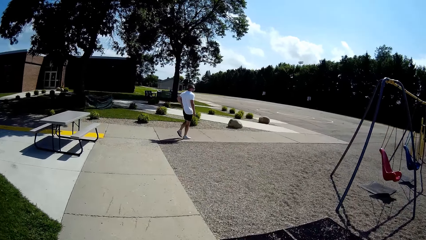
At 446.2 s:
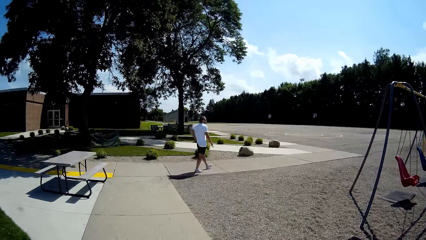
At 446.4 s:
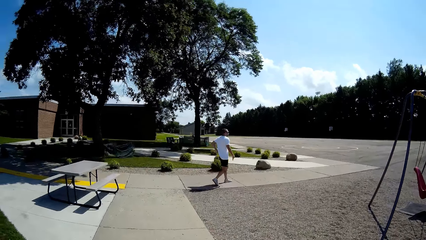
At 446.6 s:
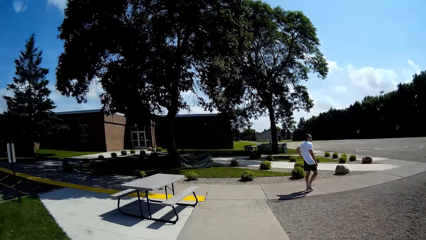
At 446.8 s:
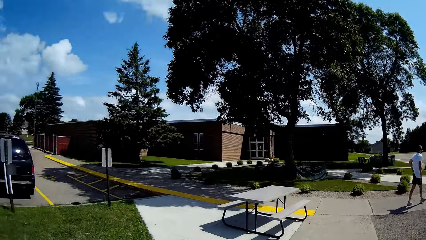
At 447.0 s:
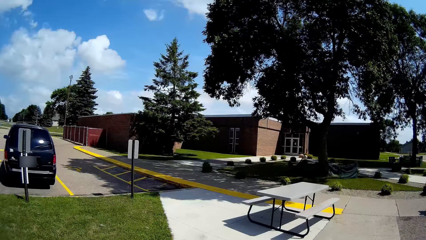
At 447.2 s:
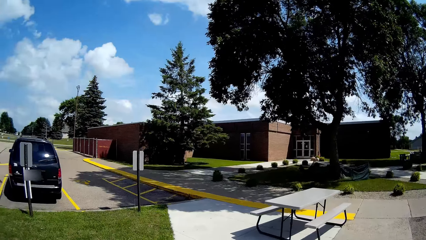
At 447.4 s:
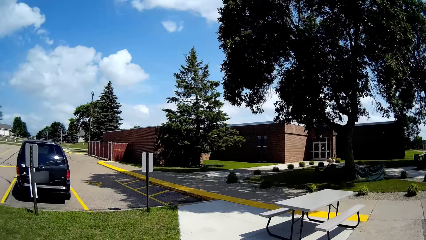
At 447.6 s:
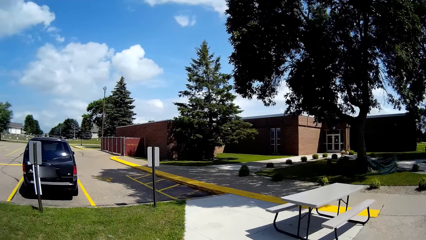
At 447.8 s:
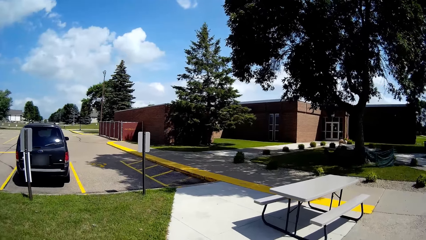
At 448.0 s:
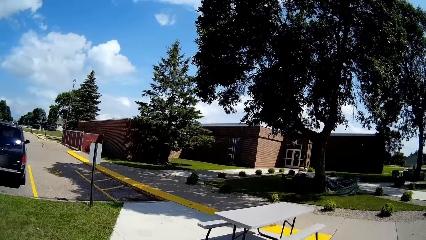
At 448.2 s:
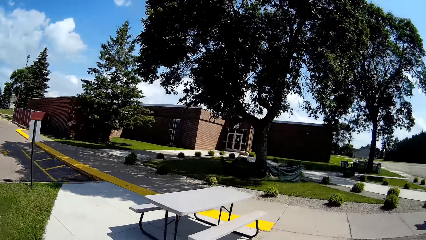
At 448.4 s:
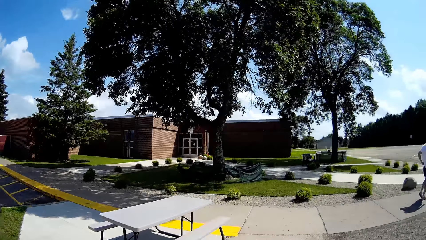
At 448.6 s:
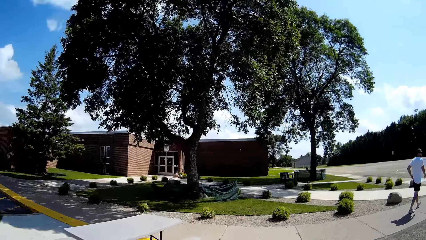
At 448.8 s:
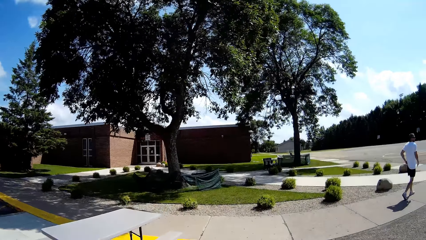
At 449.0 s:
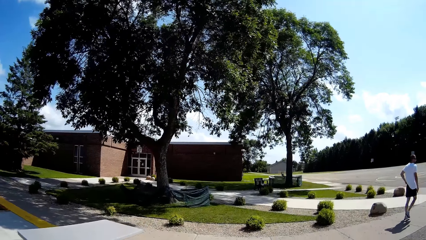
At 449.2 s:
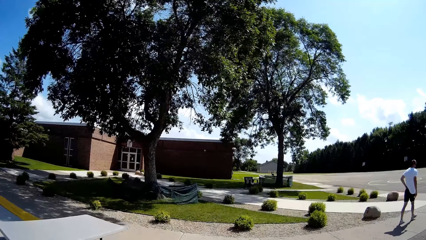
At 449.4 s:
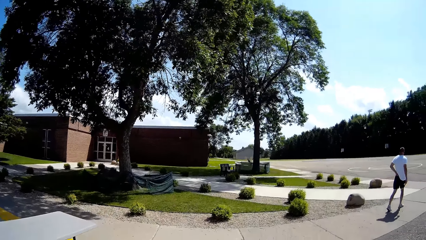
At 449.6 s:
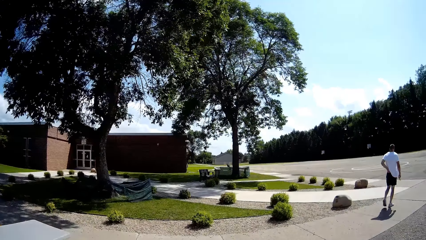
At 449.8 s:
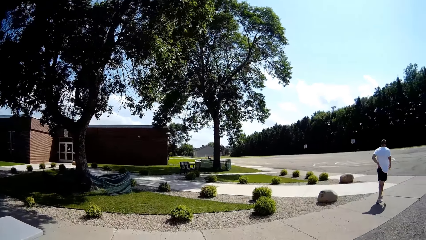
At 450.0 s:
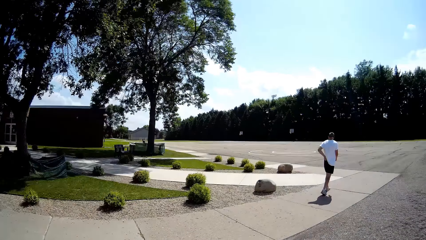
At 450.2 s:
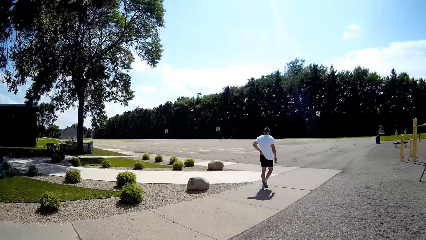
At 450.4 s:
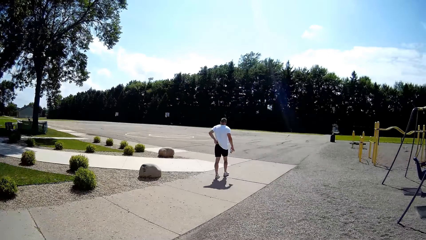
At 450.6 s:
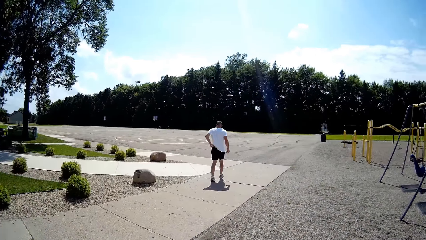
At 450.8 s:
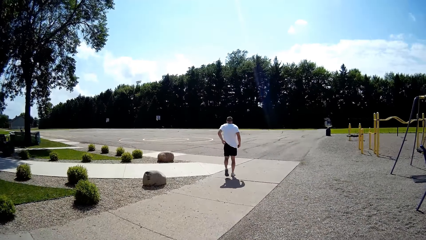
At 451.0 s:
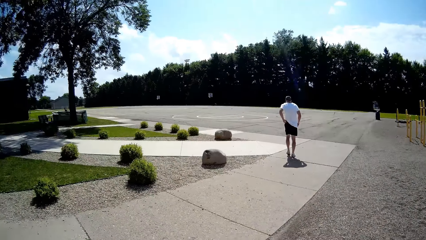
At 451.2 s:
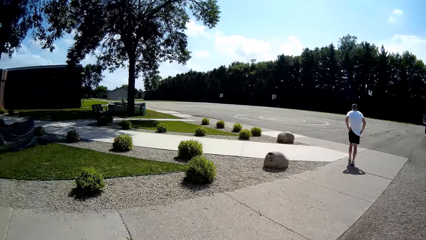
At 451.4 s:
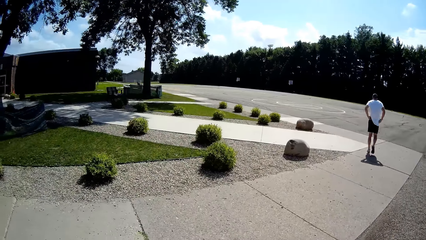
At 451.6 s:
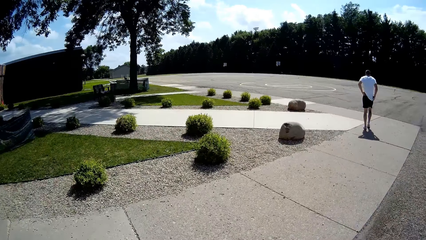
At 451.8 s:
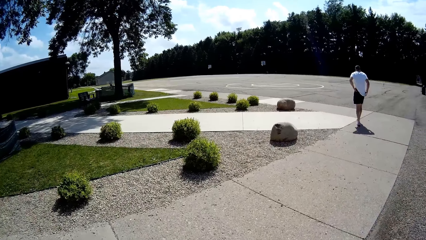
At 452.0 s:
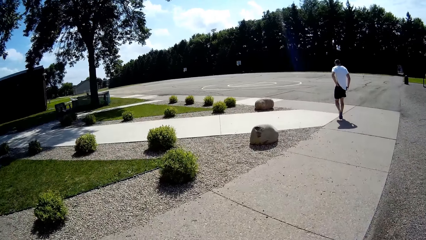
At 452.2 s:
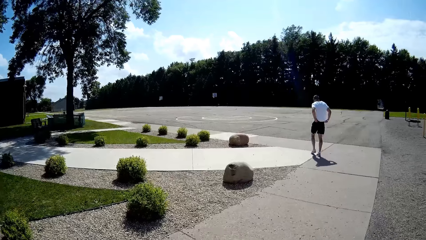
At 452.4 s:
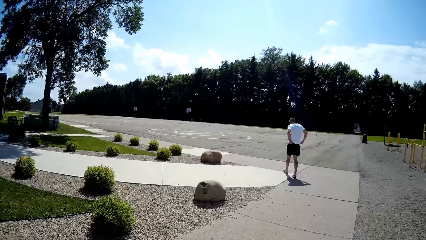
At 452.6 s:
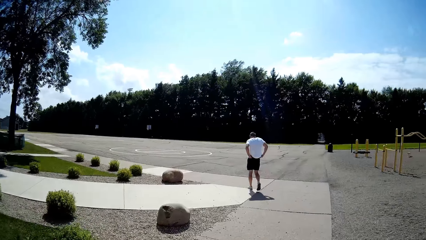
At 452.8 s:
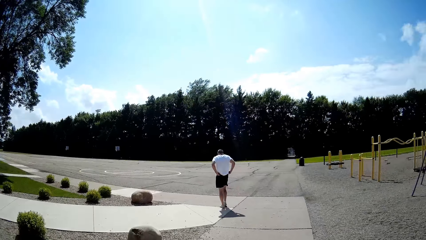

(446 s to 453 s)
The camera wearer looks around.

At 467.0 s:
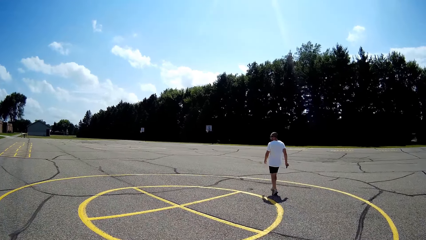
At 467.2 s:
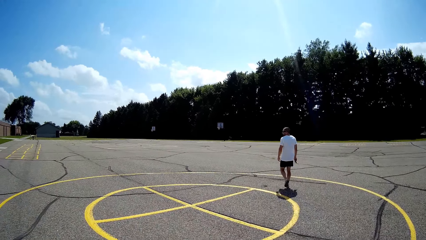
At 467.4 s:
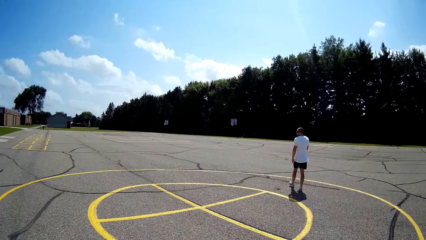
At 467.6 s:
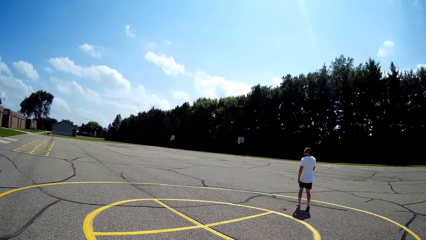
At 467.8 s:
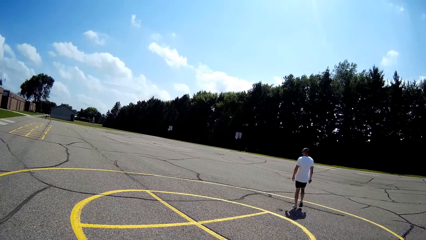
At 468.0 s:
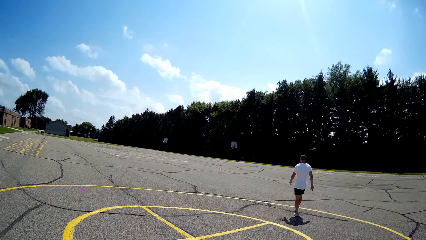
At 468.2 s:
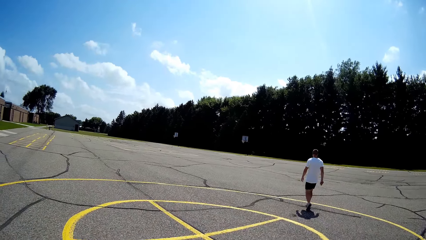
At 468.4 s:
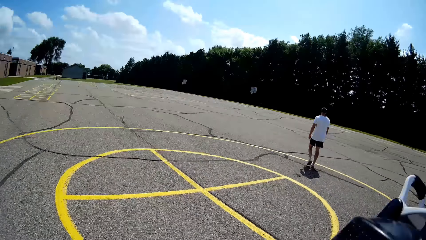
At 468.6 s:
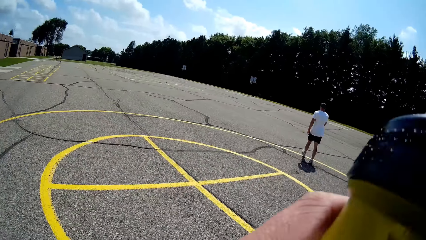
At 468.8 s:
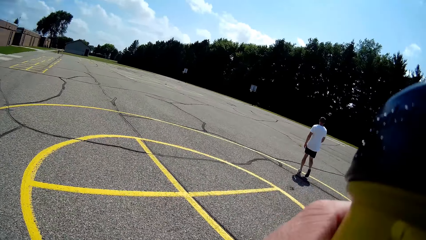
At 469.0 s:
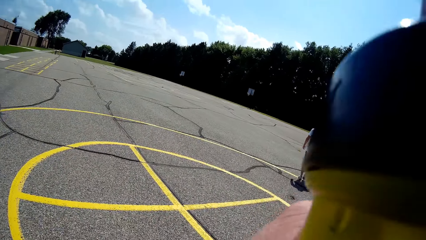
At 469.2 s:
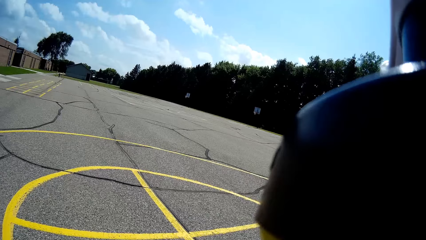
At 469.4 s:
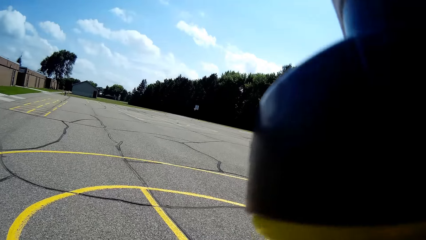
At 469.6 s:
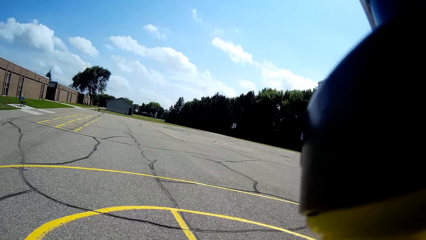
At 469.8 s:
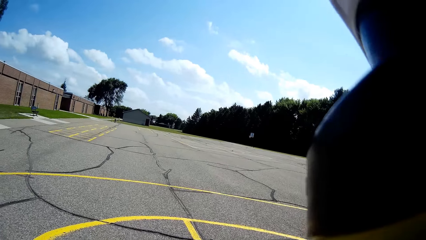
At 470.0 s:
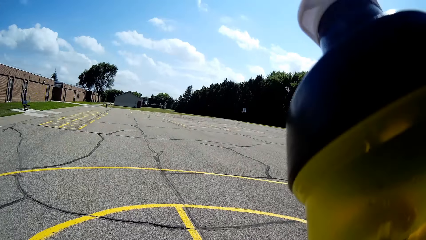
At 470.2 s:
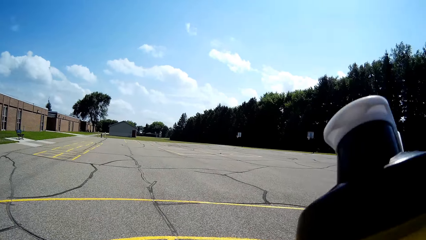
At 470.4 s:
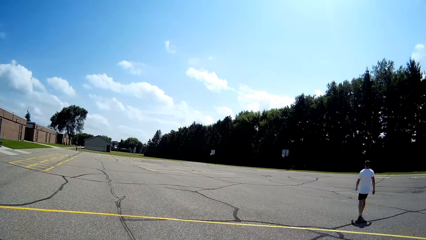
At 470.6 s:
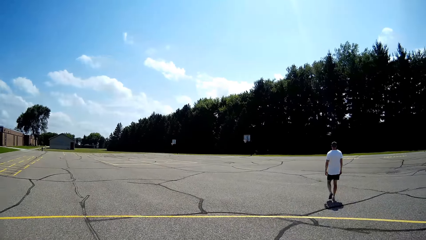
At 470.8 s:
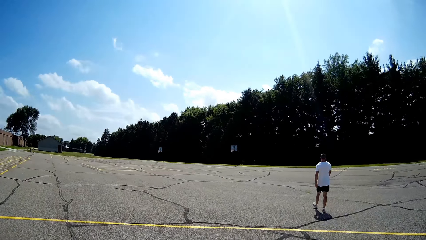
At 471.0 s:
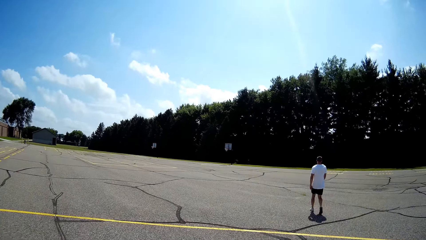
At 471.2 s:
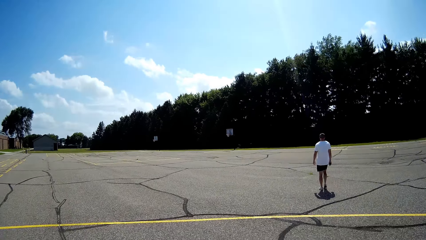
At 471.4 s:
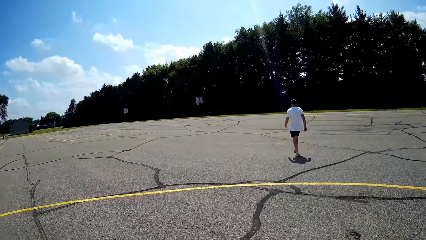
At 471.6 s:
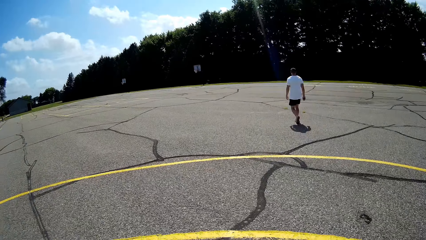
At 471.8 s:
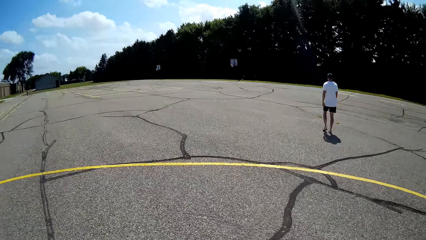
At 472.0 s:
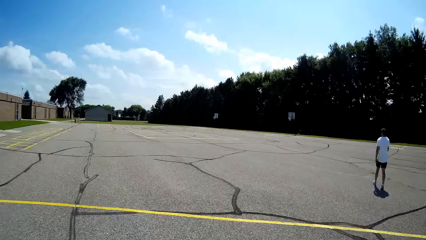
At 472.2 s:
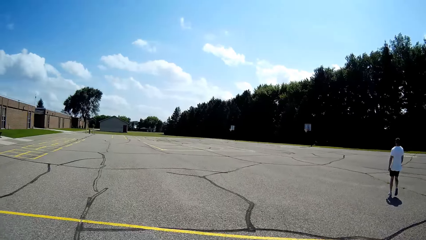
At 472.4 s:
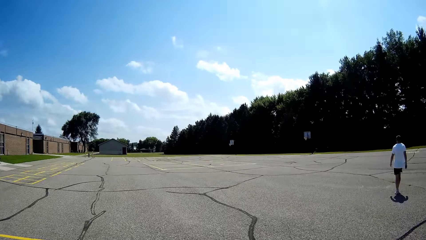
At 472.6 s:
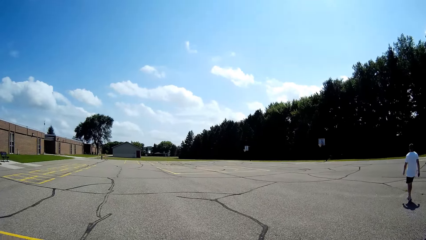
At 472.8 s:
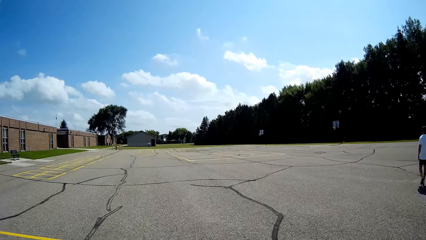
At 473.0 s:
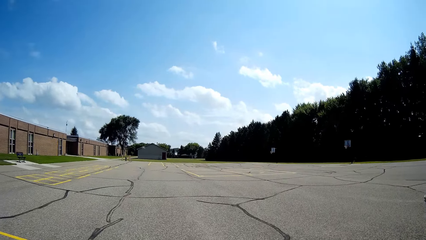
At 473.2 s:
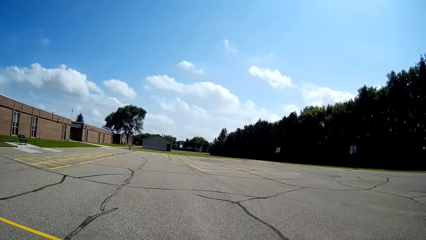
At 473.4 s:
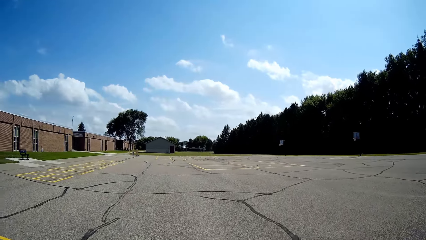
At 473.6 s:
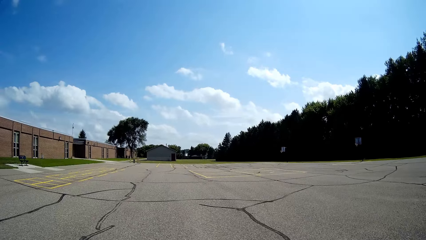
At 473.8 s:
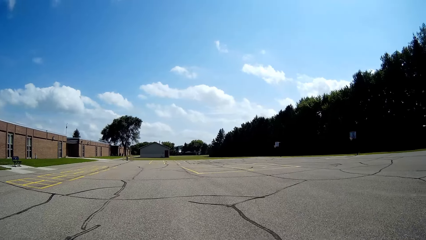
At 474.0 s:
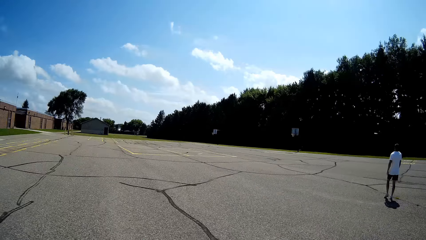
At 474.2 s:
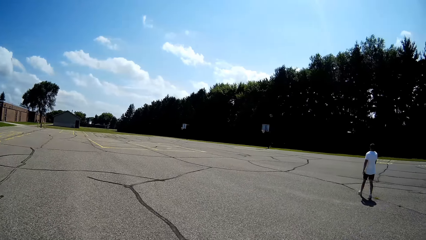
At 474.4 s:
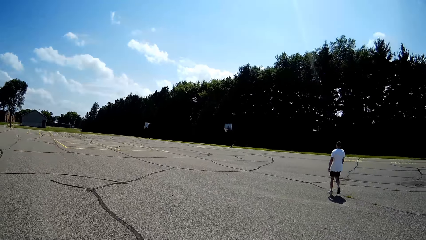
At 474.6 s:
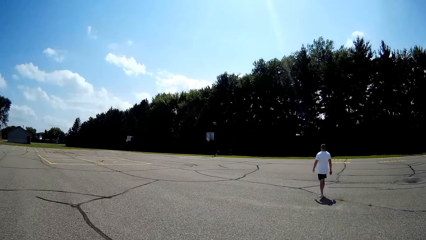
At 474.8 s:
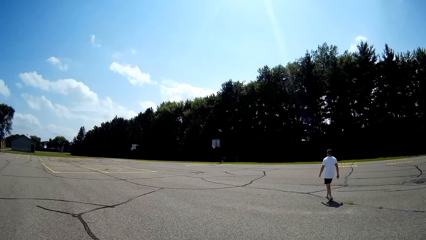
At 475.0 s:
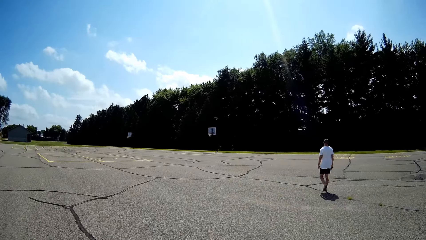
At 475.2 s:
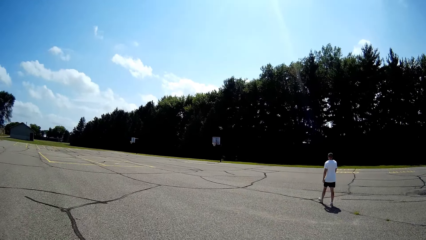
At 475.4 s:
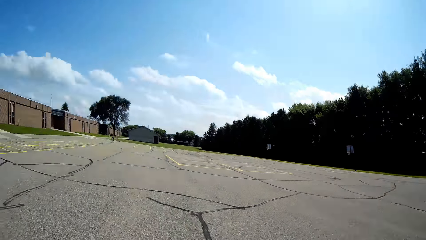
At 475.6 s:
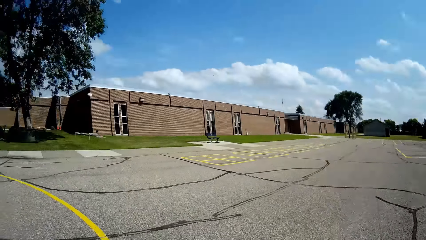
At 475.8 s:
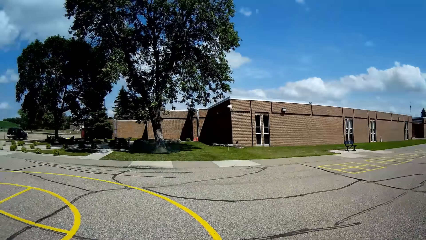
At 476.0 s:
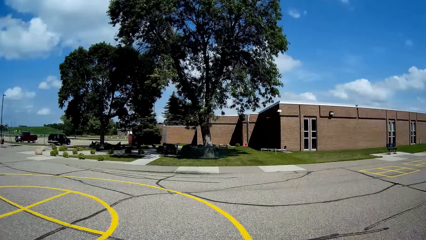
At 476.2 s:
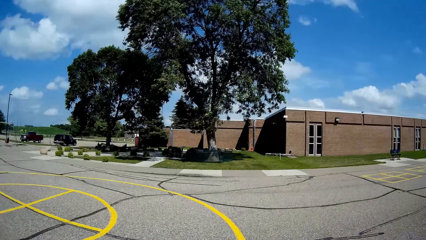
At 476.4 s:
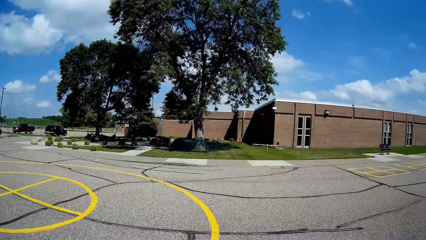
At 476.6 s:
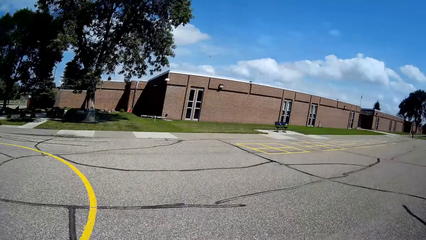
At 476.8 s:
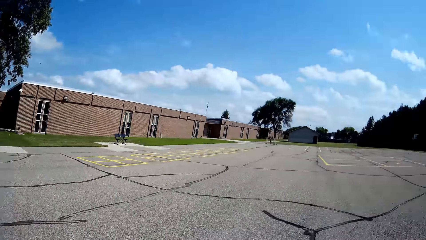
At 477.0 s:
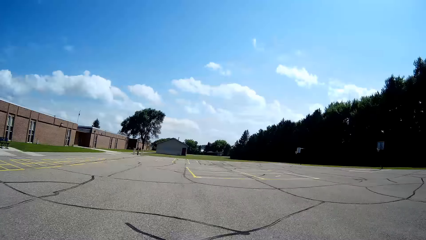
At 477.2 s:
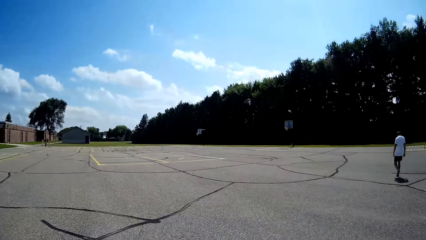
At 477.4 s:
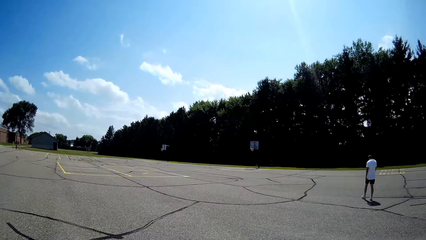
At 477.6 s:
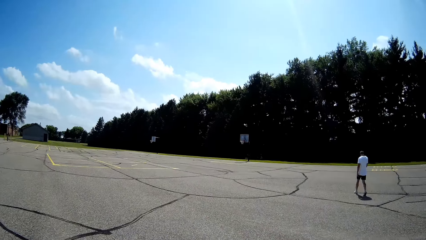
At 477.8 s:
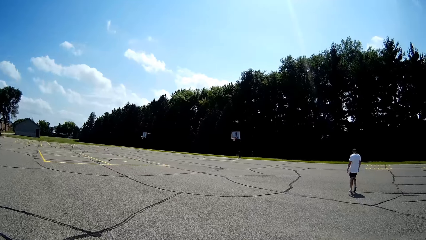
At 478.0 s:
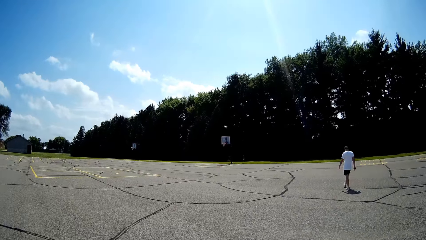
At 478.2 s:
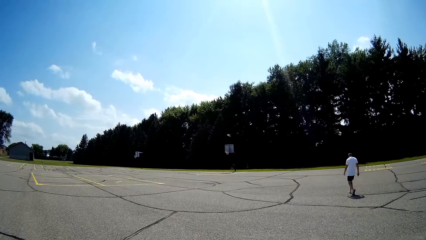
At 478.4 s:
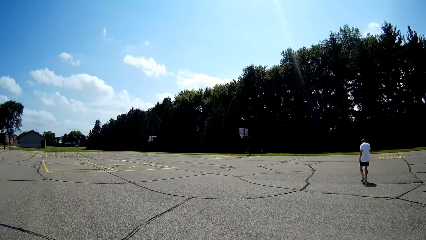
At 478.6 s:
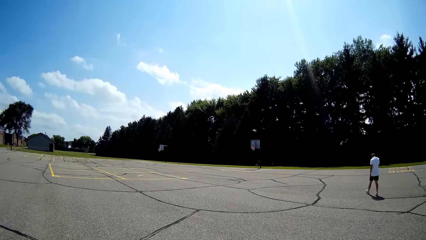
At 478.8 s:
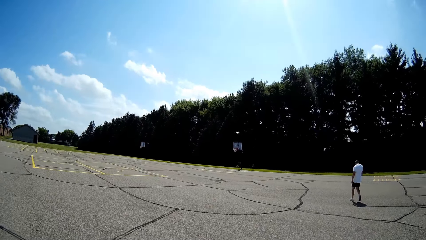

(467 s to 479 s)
The camera wearer lifts the water bottle. They touch the camera. They walk around. They look around.
